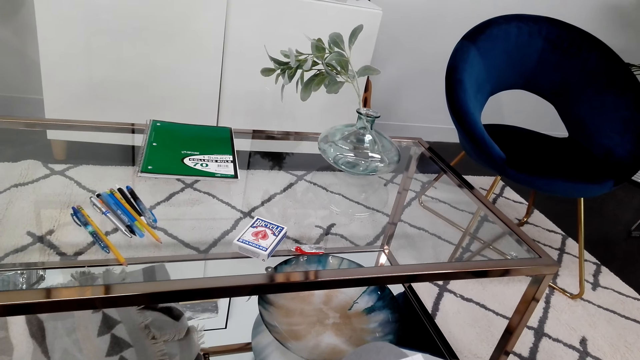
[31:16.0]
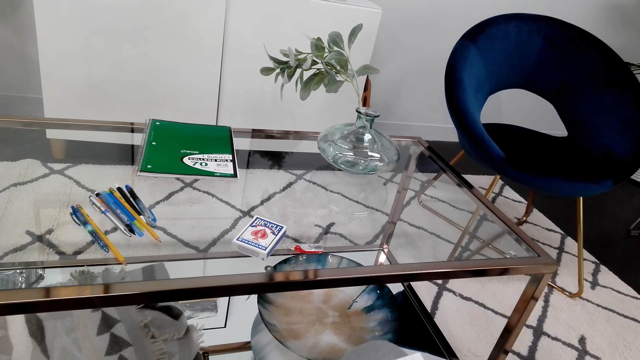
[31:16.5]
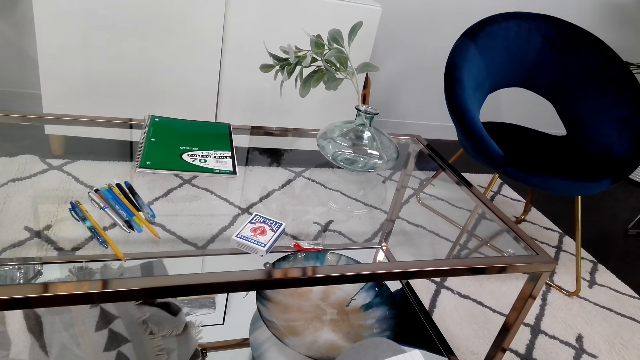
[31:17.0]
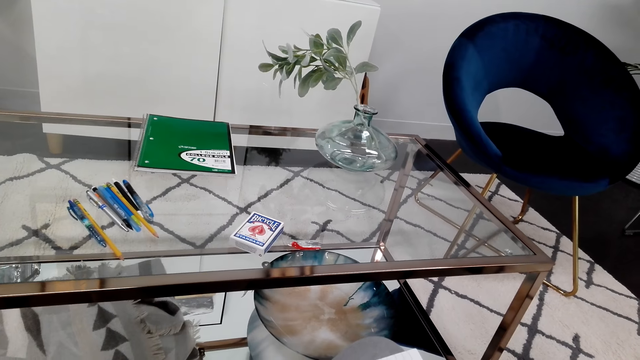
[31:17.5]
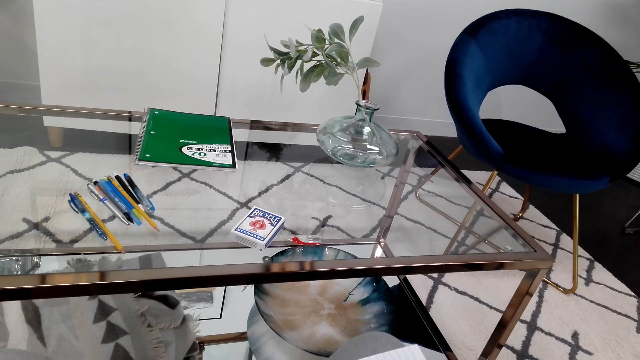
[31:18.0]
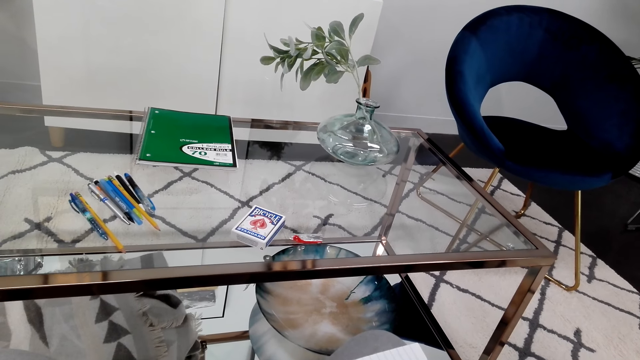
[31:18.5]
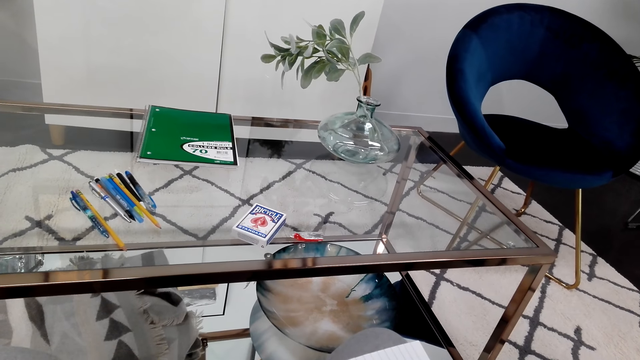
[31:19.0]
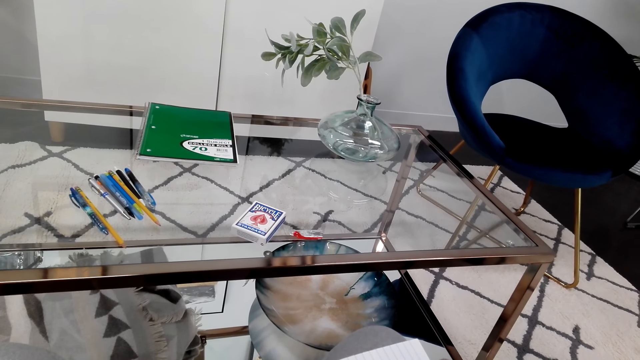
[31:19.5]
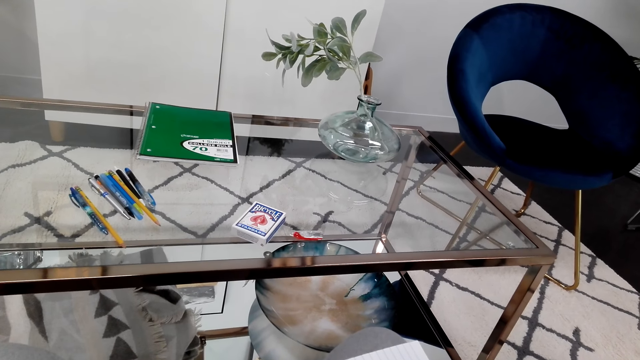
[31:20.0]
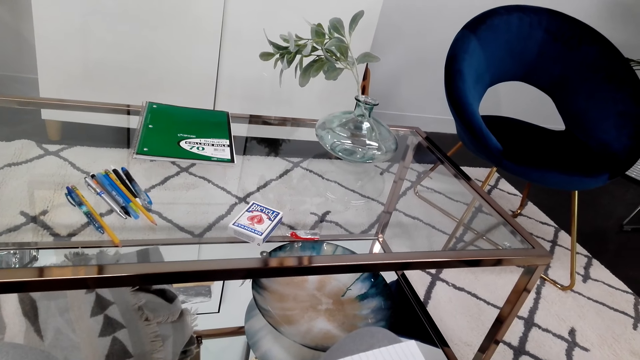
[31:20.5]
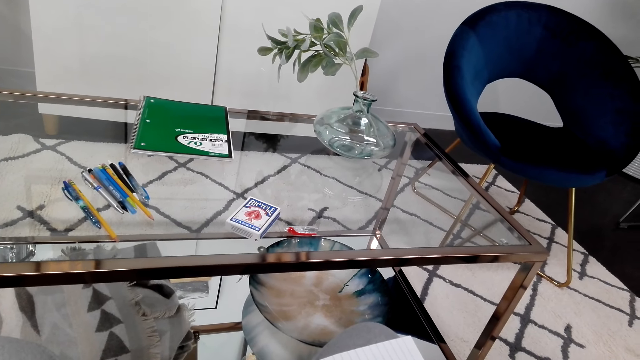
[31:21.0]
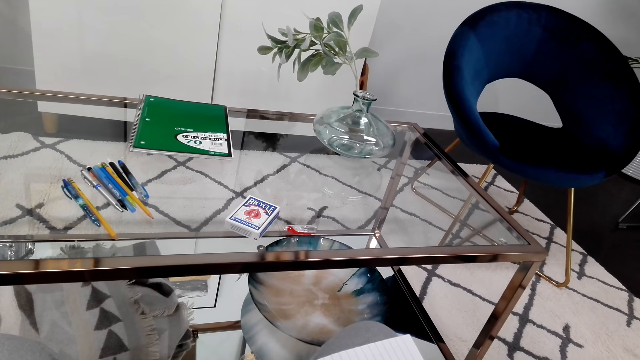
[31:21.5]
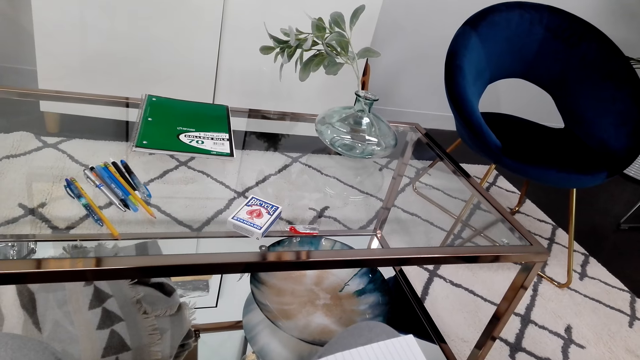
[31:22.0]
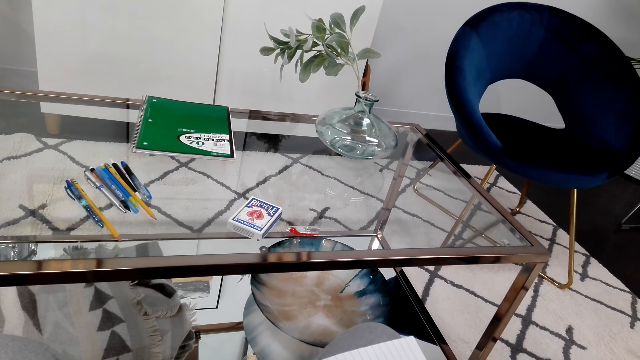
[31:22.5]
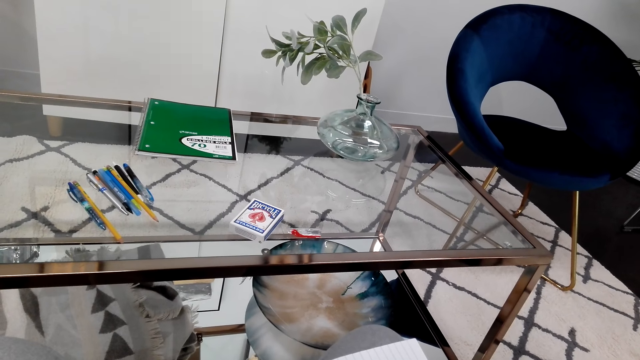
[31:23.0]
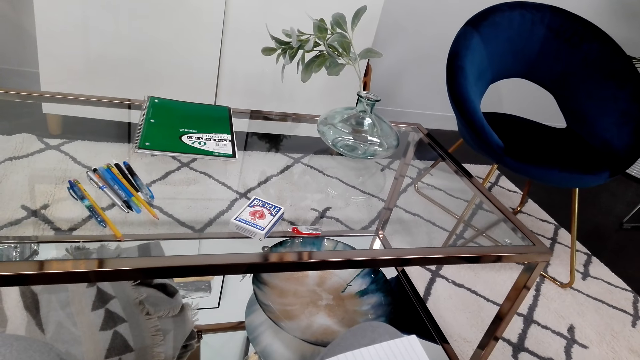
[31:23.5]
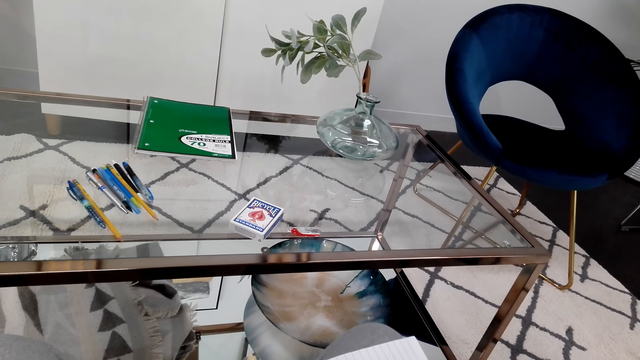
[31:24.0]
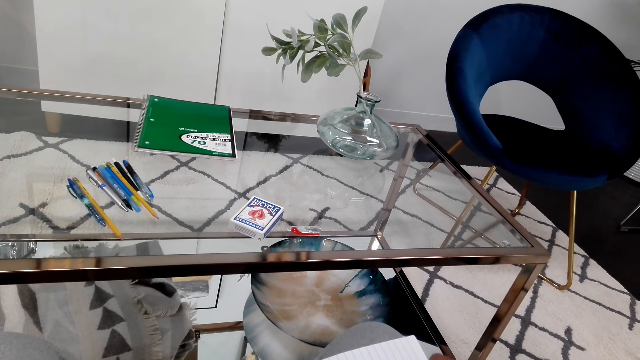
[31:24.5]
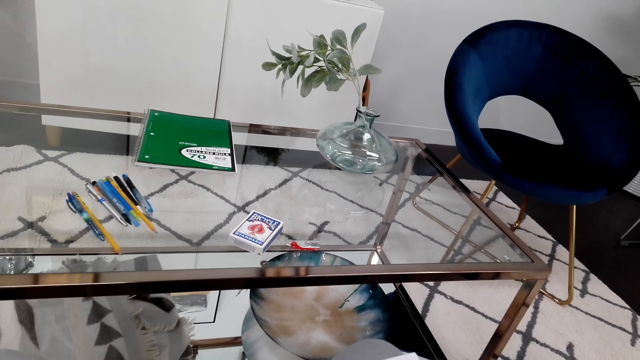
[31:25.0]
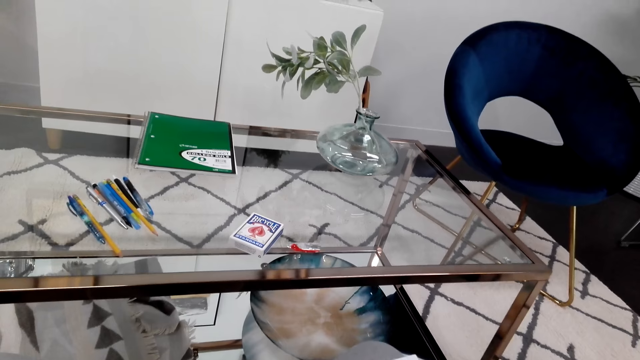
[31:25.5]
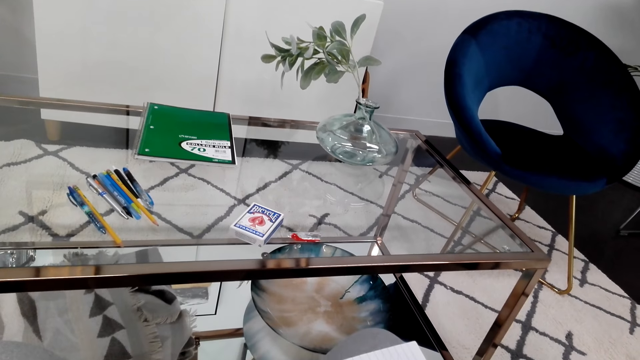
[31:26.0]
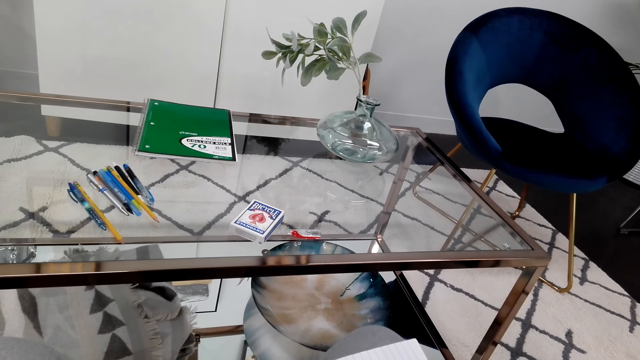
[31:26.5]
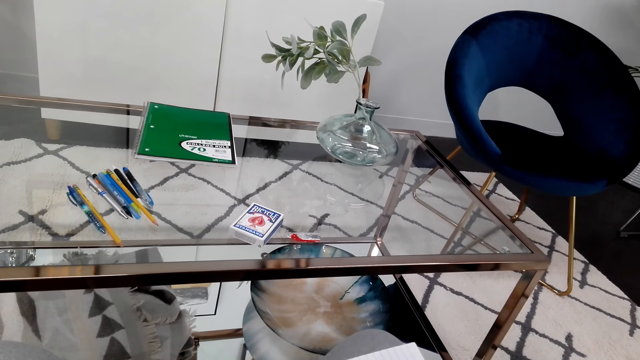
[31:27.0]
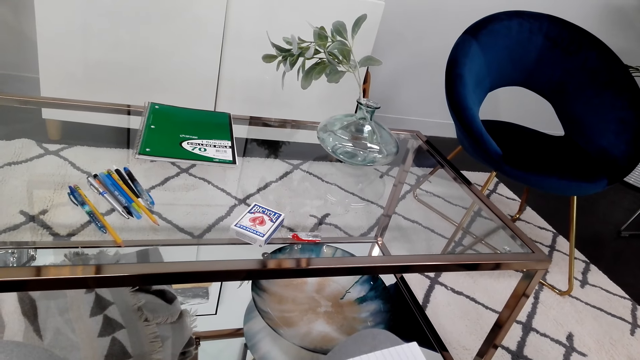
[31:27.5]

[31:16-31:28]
The camera wearer looks around.

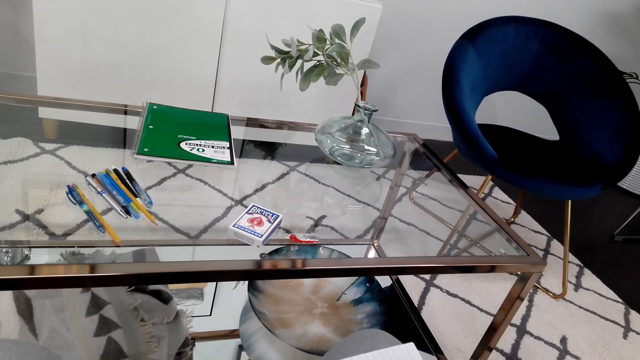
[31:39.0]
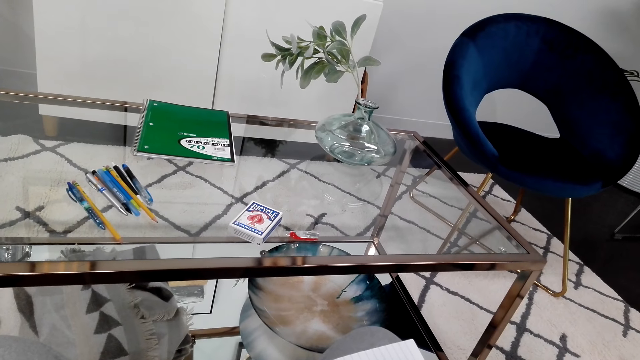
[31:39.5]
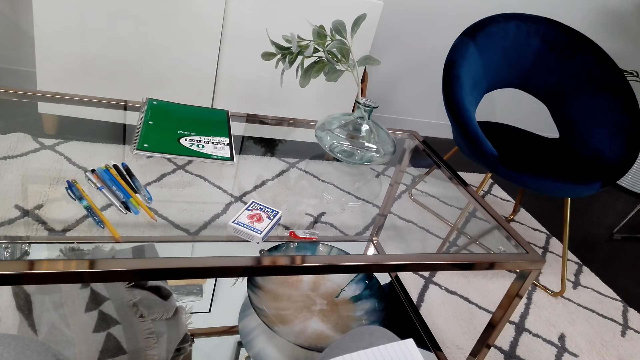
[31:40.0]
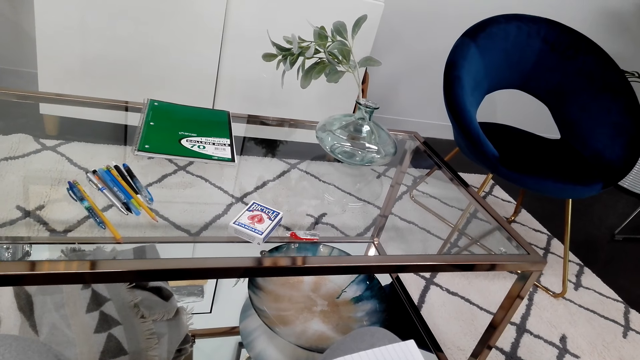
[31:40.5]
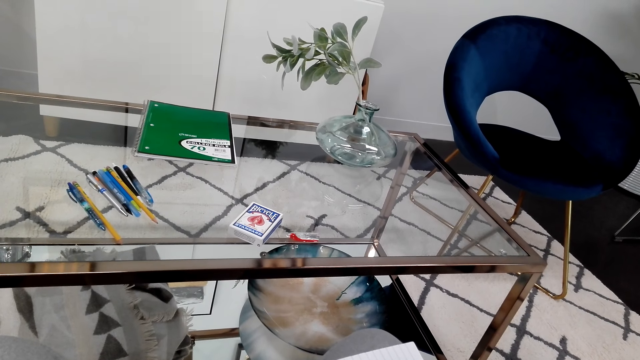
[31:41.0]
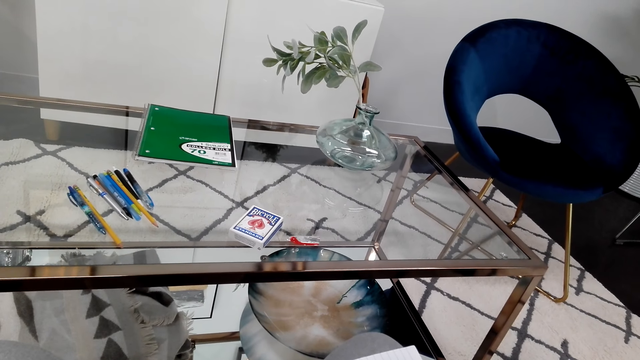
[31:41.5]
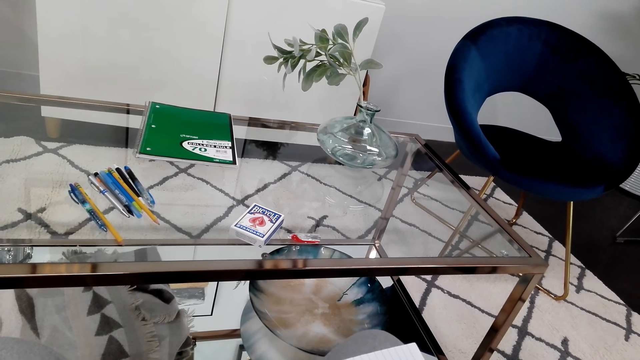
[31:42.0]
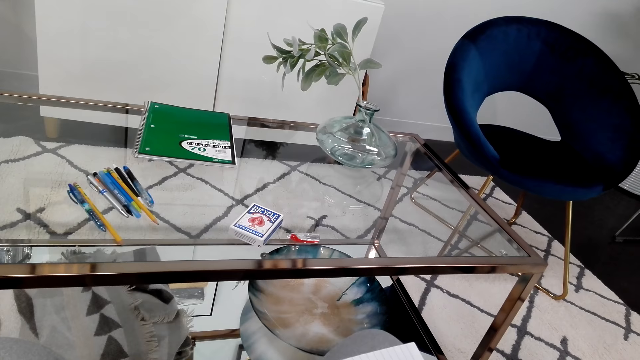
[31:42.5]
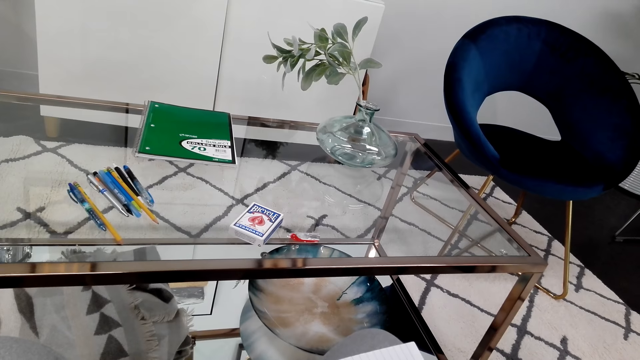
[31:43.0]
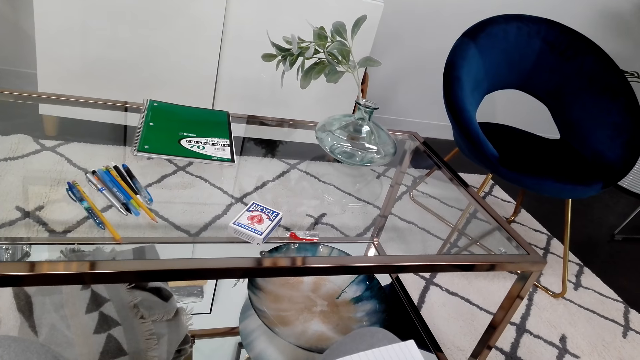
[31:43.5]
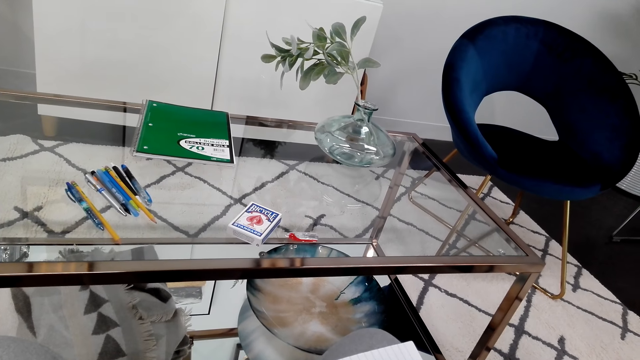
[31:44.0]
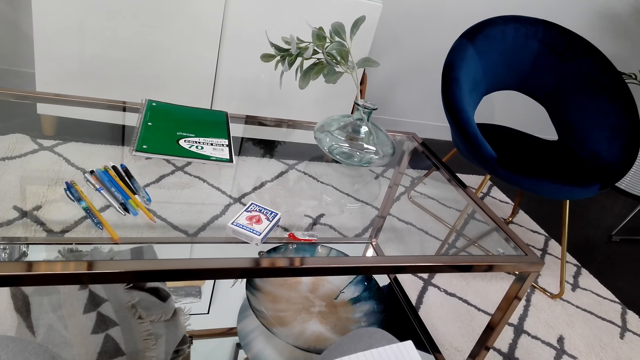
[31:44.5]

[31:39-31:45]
The camera wearer looks around.

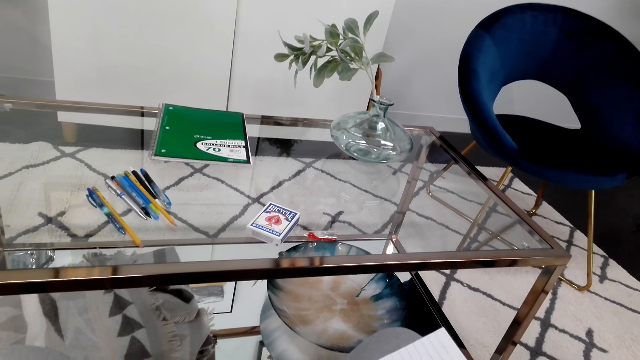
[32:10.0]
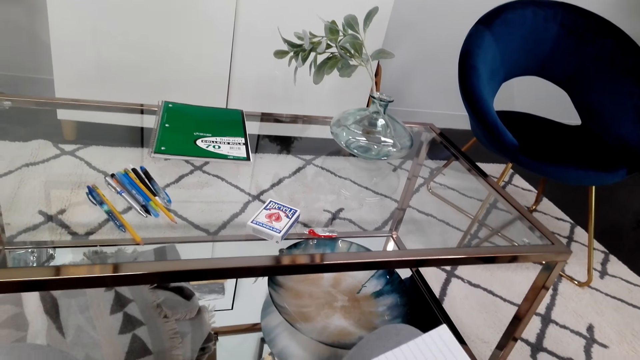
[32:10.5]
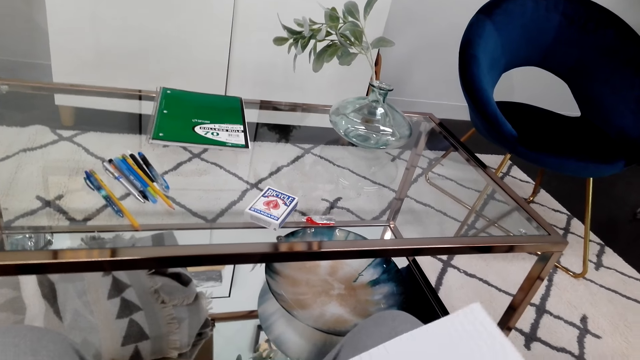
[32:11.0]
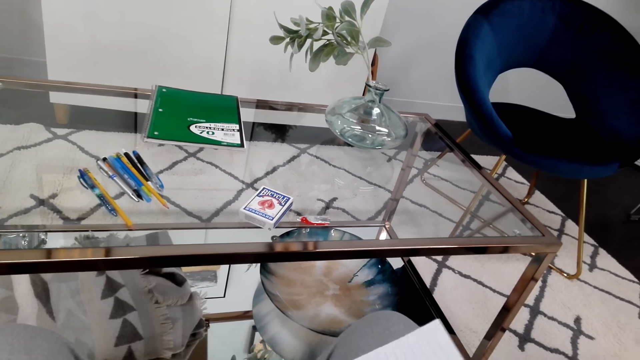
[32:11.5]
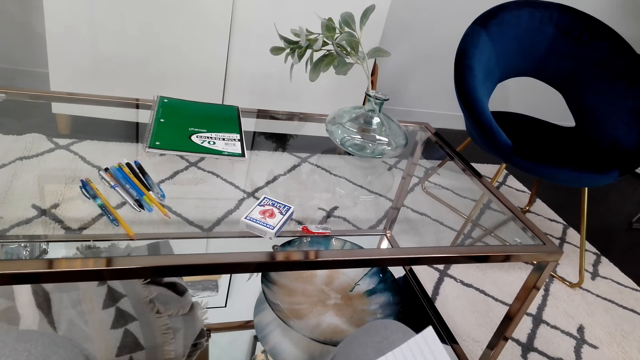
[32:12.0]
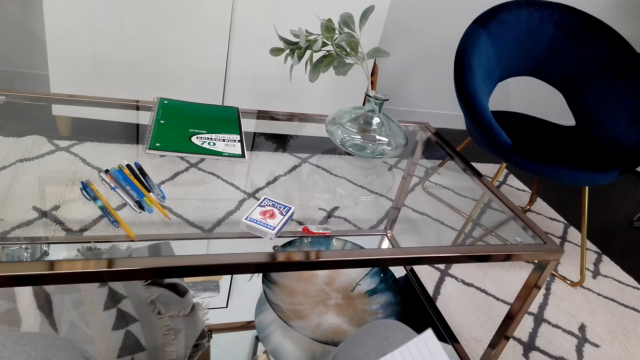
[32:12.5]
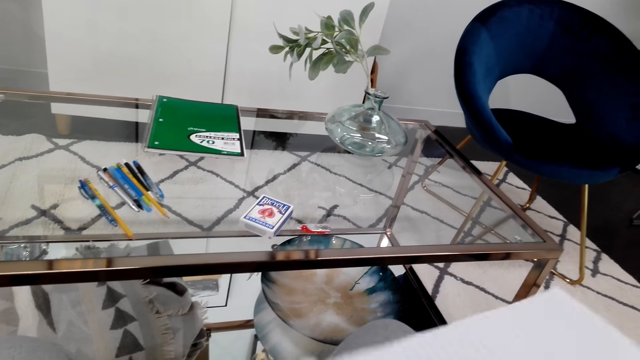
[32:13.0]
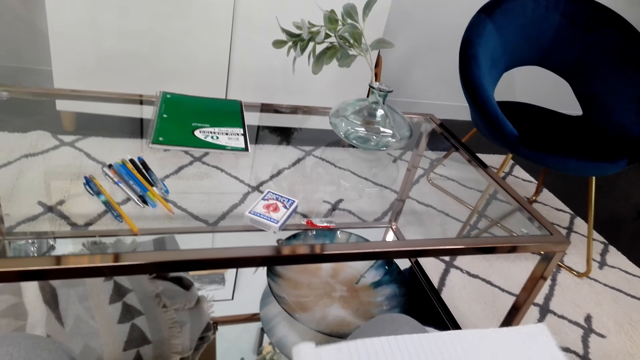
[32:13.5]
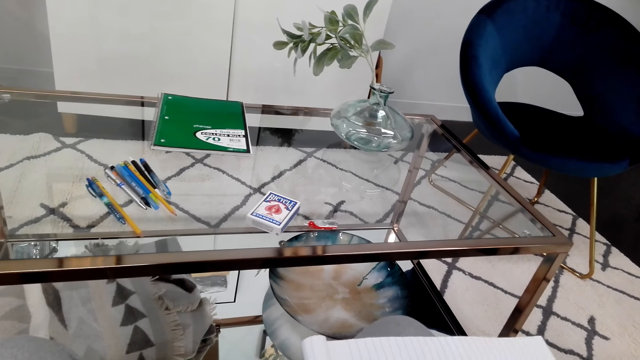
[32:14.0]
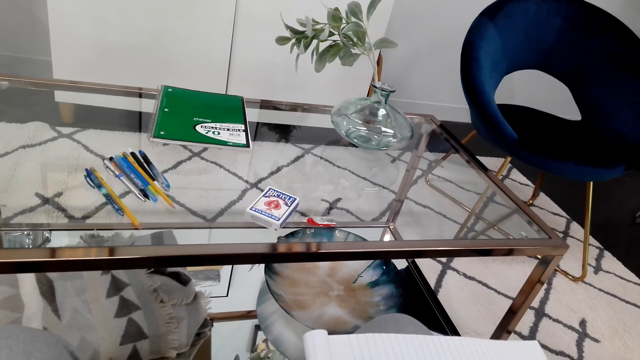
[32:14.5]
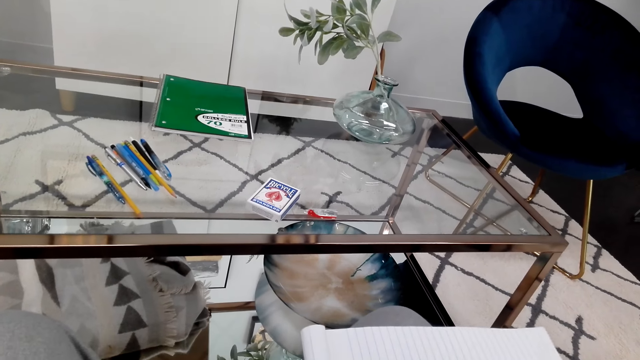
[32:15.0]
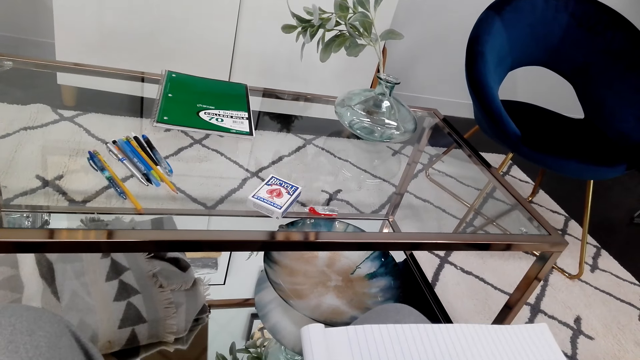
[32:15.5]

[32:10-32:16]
The camera wearer holds a book.
